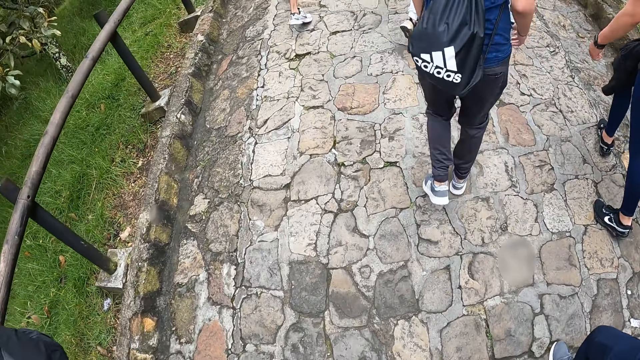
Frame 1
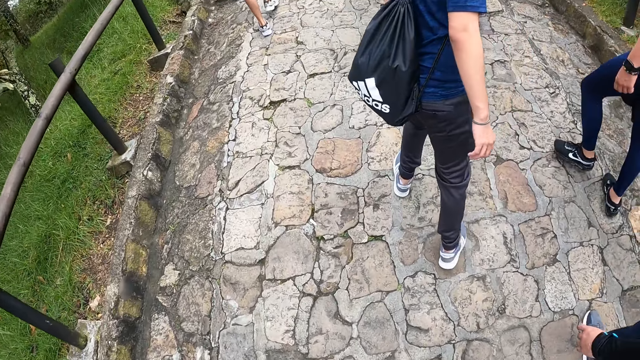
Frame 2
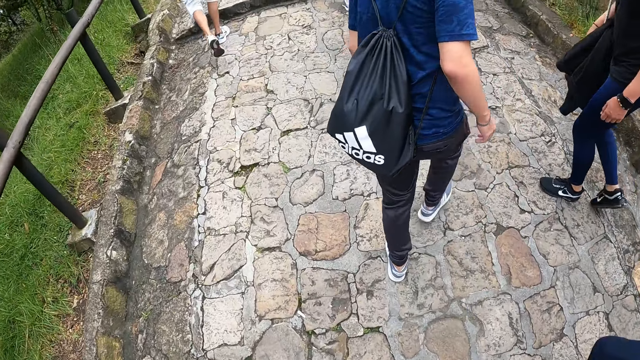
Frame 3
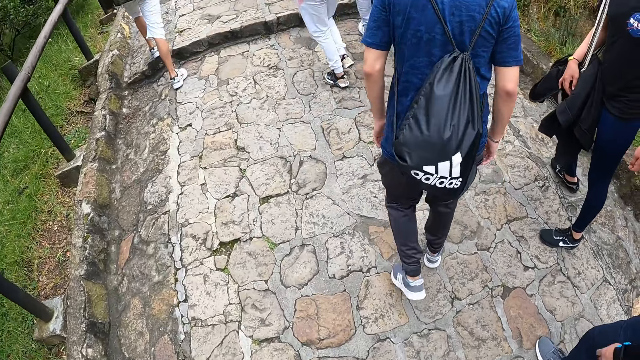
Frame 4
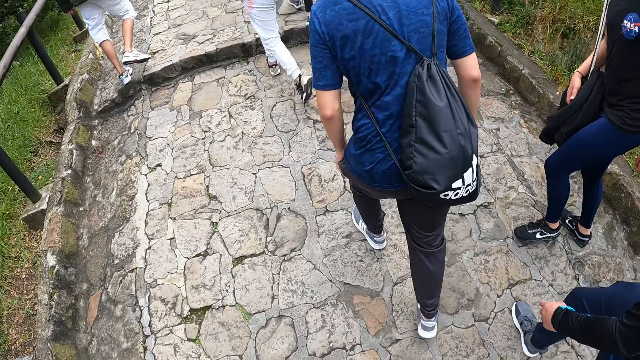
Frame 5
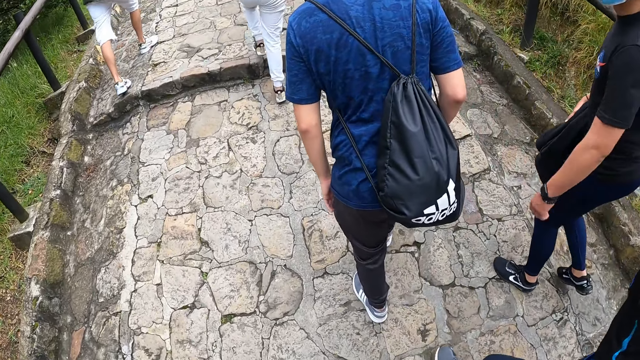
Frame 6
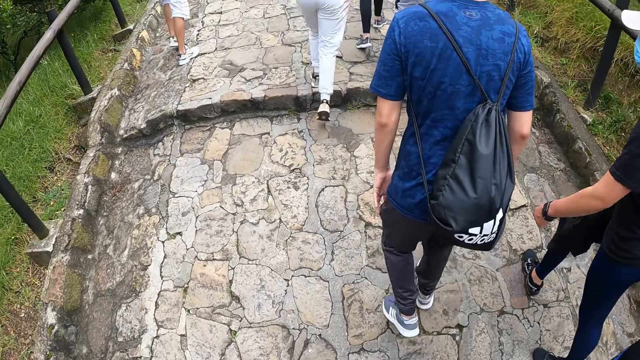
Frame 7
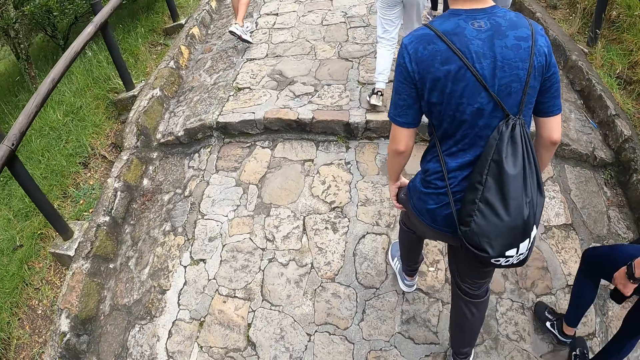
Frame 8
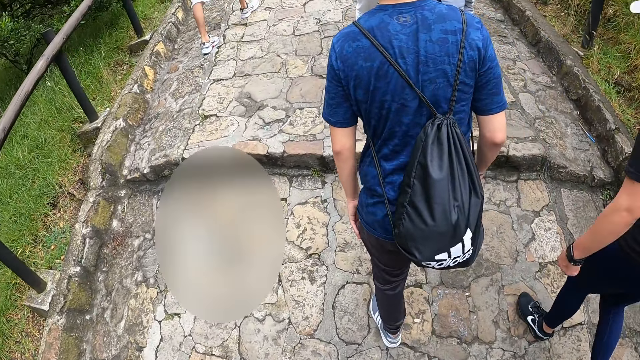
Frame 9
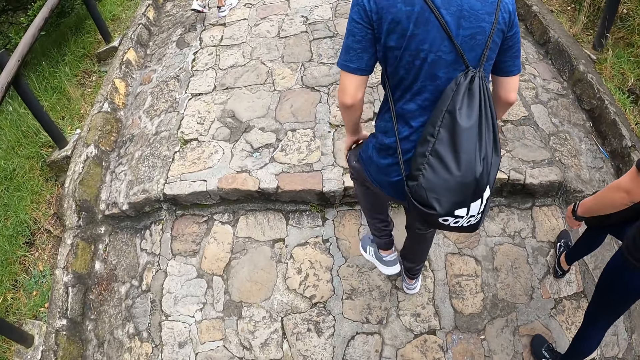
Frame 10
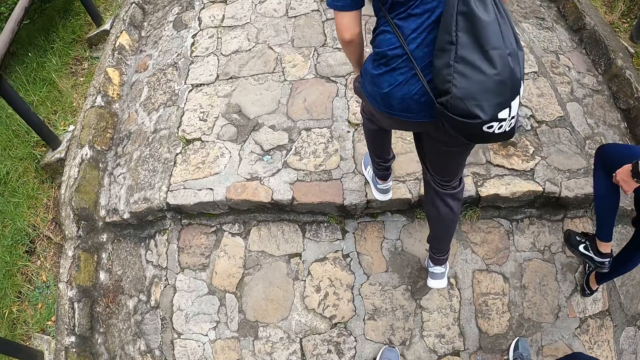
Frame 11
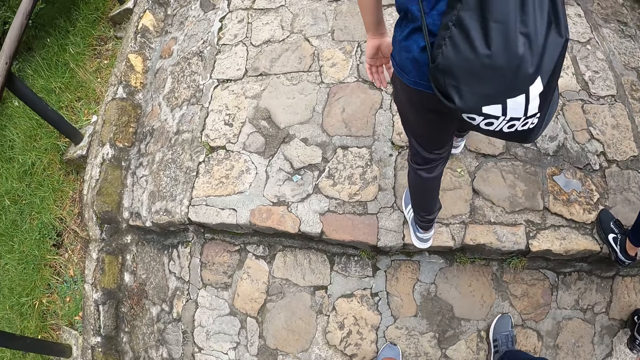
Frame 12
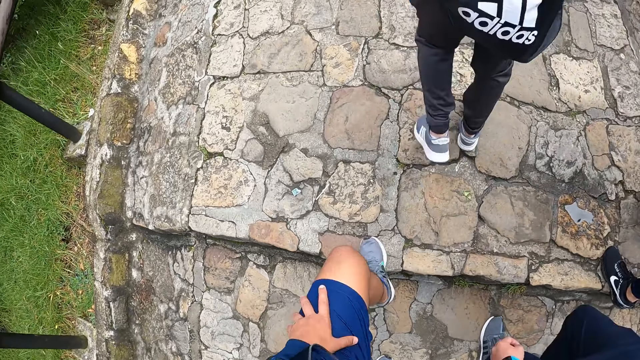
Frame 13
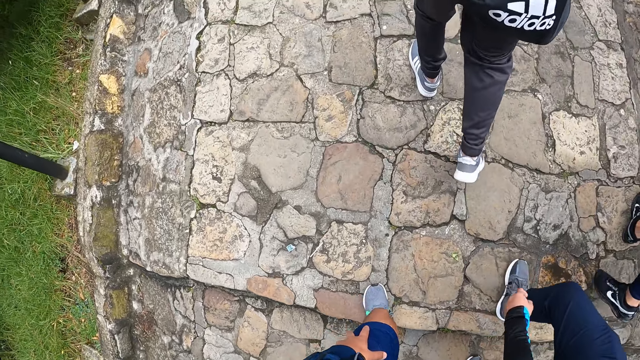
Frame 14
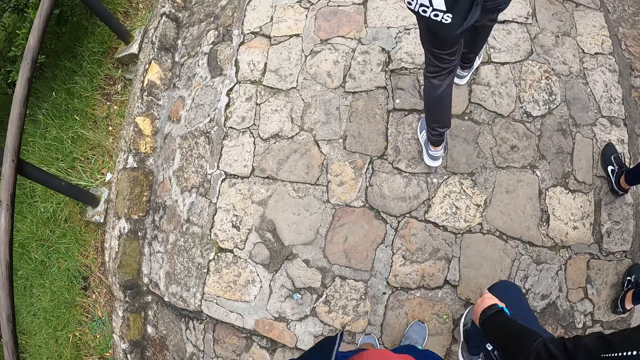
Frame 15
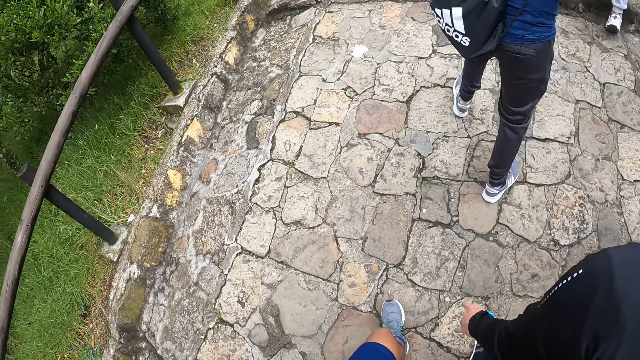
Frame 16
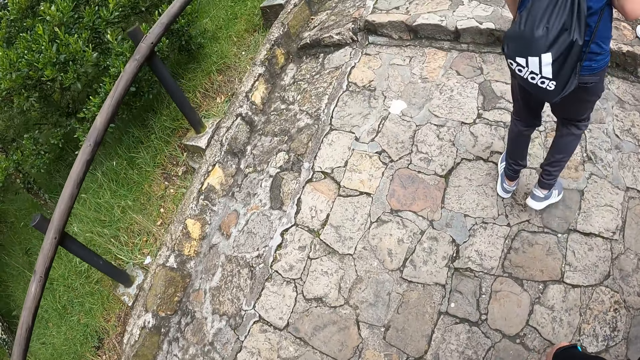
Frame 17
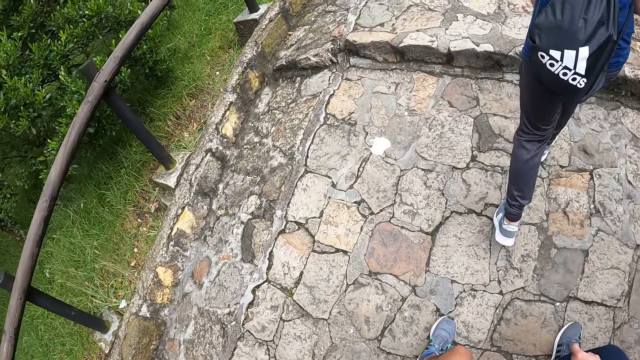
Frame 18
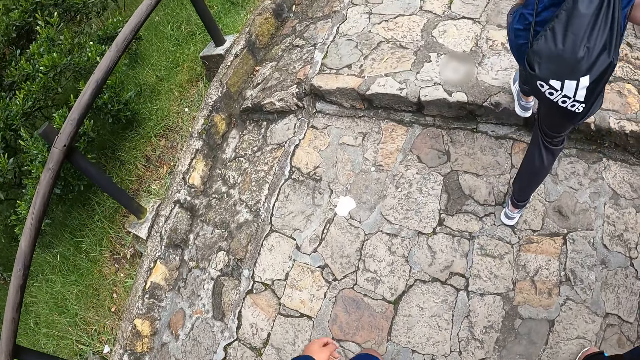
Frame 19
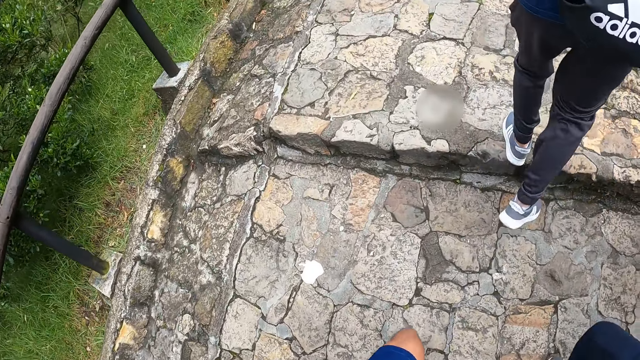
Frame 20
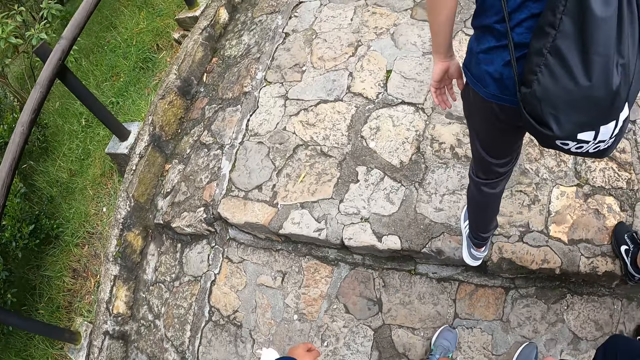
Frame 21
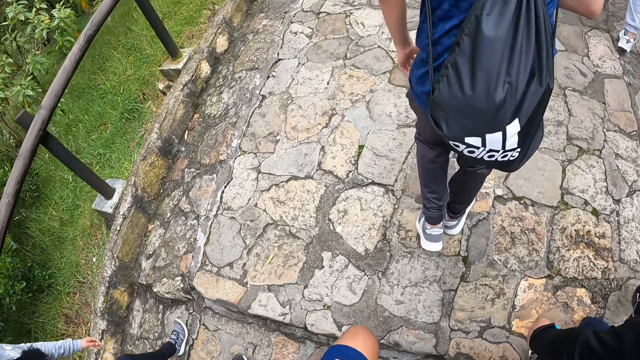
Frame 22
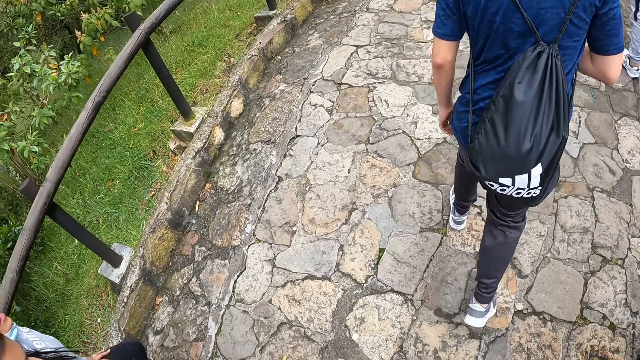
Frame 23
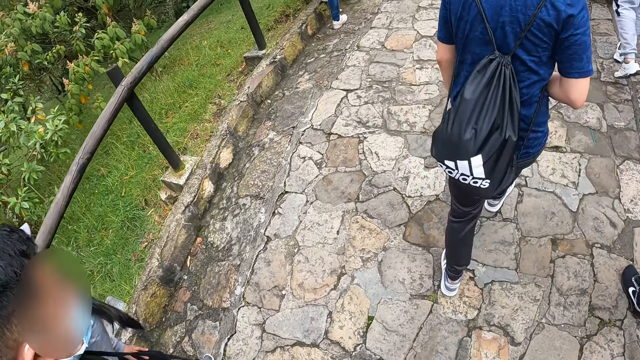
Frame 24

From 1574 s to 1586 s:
A person turns back. Another person turns back. The first person walks around. The other person walks around. The camera wearer puts the left hand on the knee. They walk around.

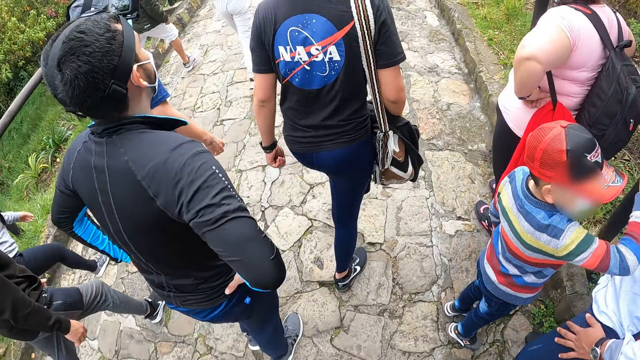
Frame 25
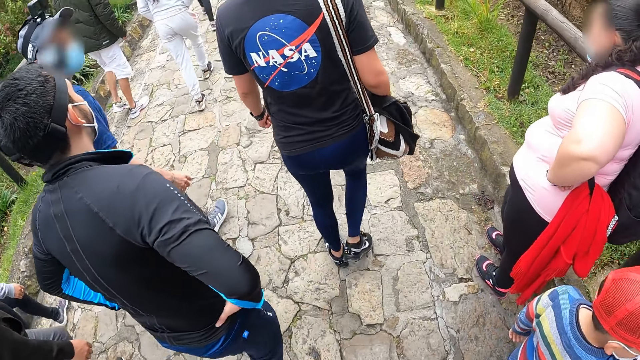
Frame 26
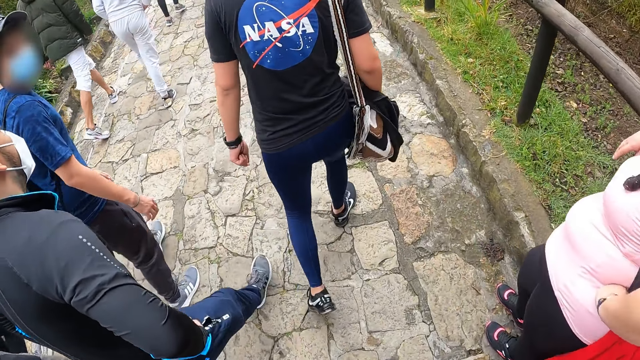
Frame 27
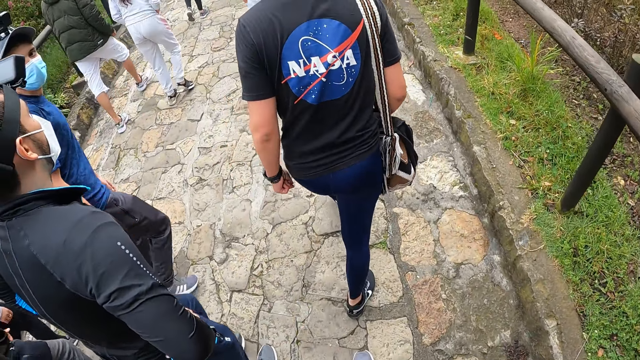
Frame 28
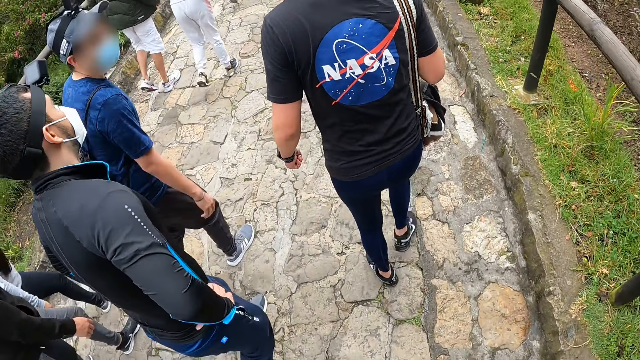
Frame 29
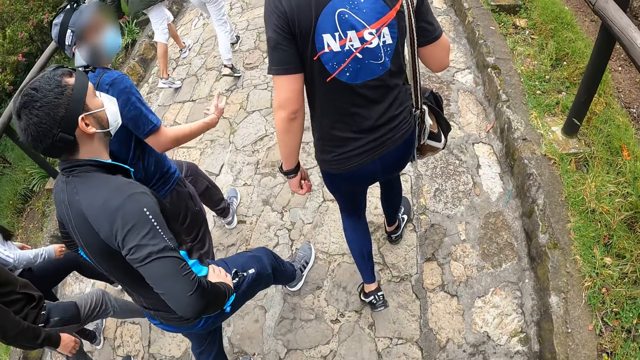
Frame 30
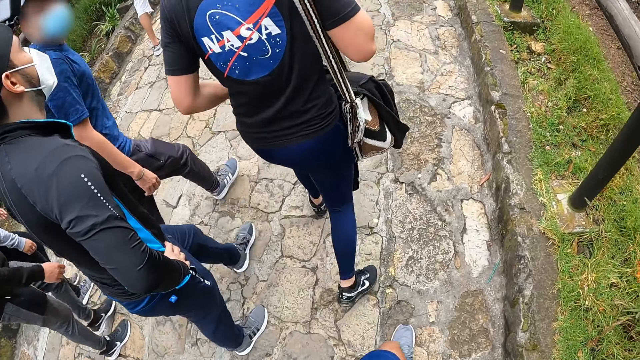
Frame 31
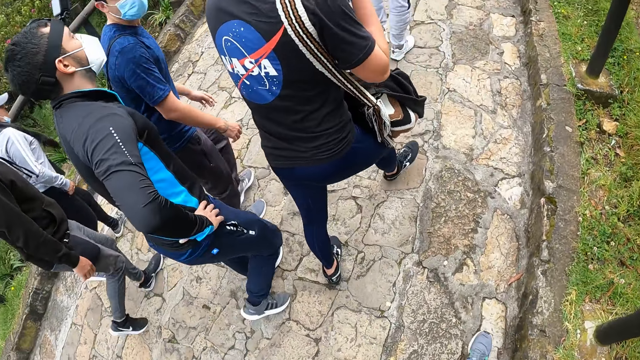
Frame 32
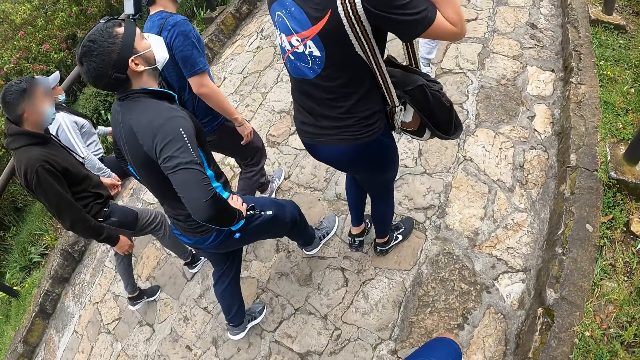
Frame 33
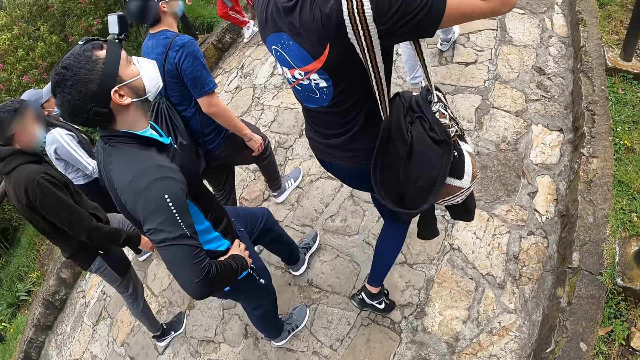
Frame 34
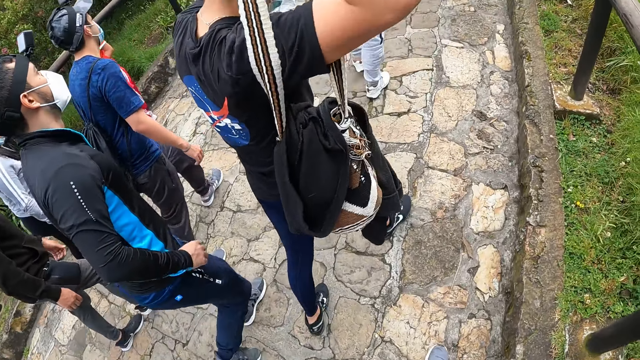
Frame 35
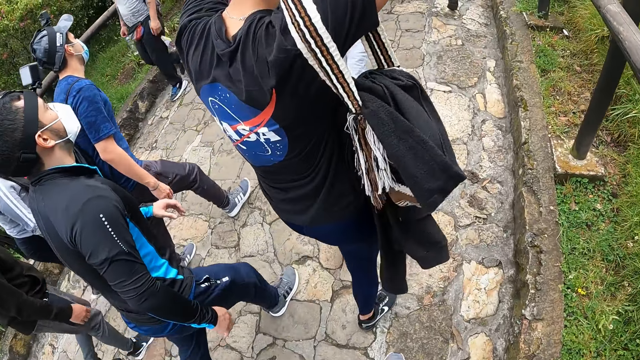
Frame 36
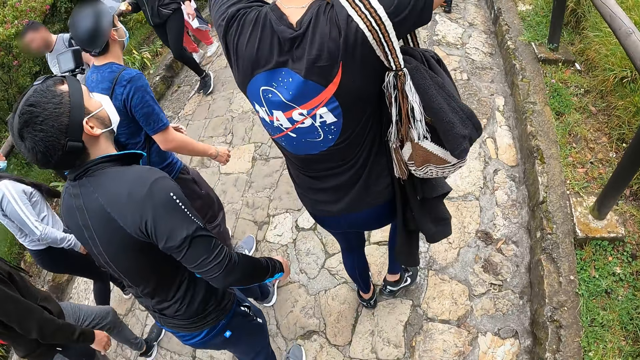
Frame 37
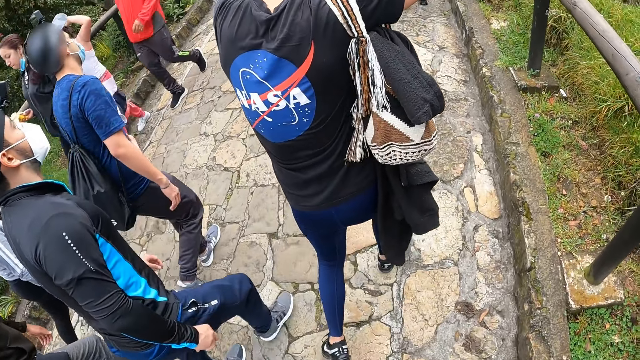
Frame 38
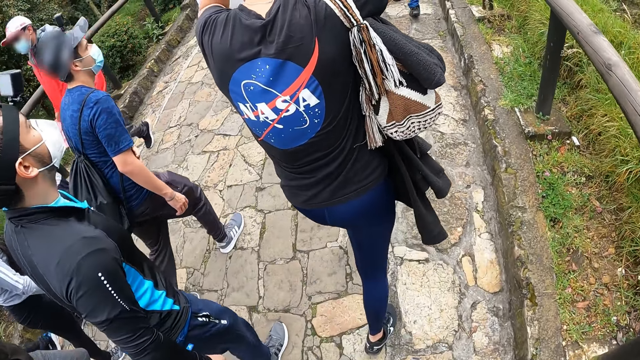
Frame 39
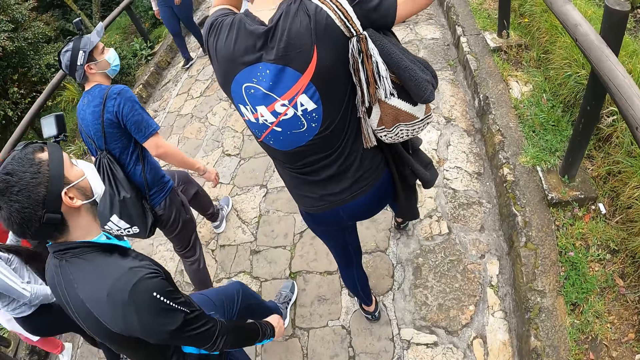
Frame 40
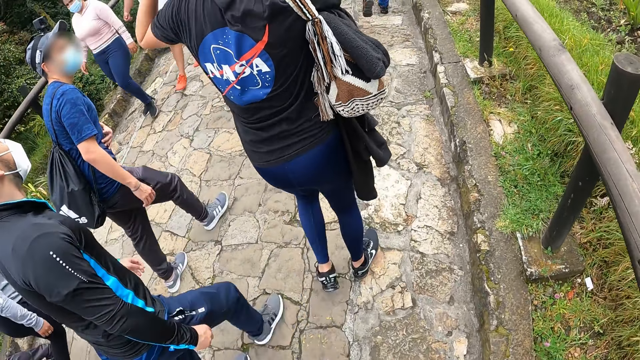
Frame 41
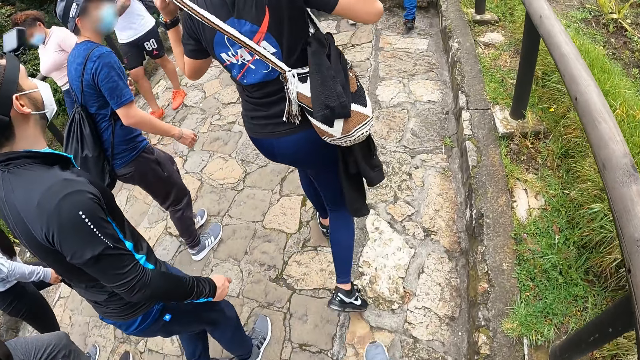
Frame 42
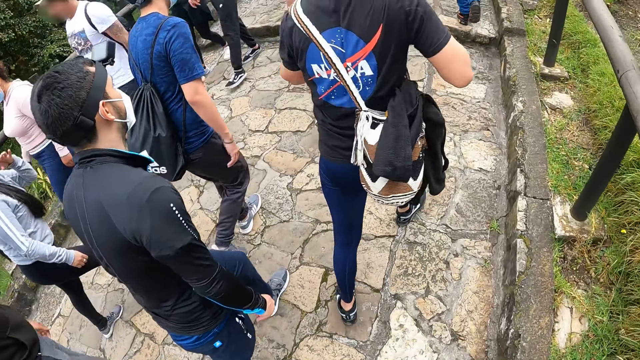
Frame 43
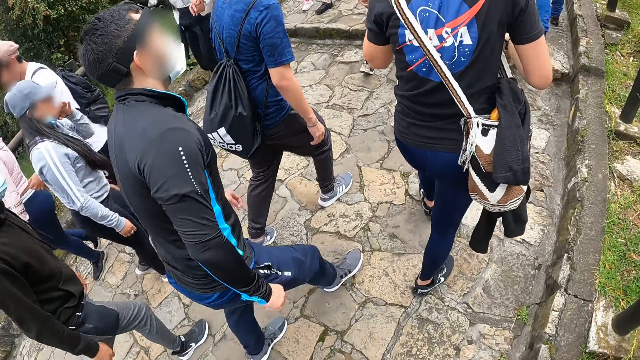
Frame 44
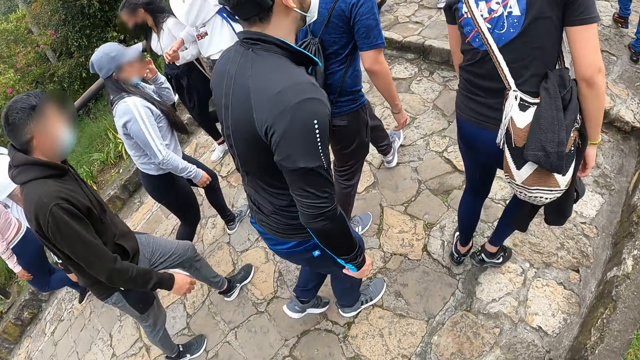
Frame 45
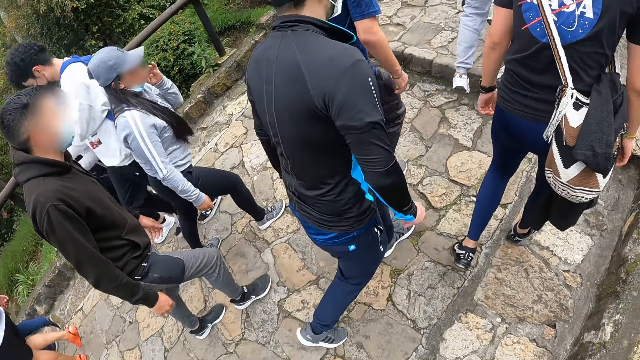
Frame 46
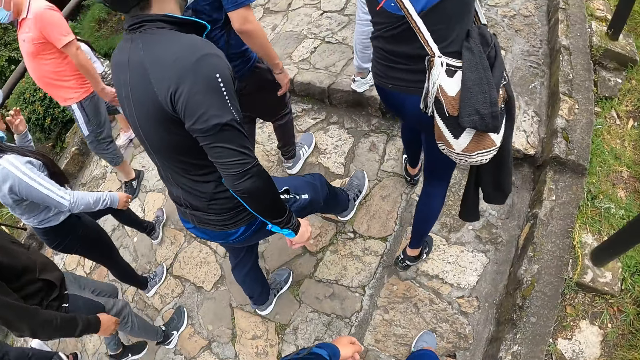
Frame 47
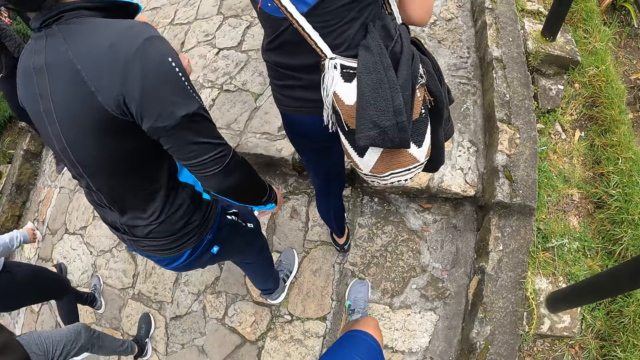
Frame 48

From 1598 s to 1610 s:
A person turns back and walks around. A man puts on the bag round his shoulder with both hands. The man walks around.
